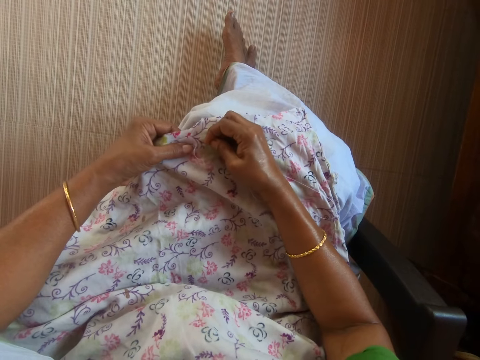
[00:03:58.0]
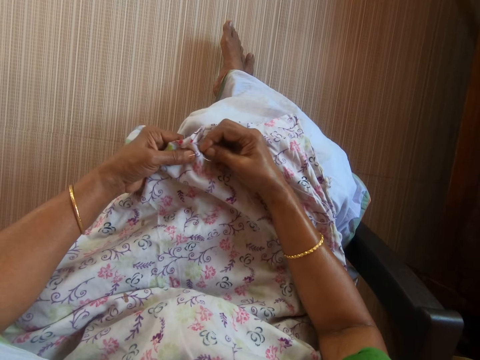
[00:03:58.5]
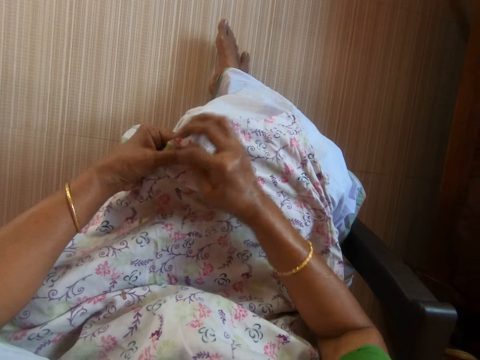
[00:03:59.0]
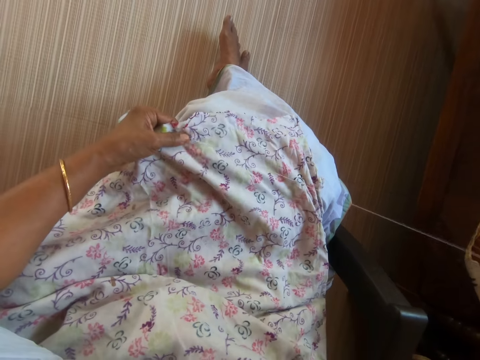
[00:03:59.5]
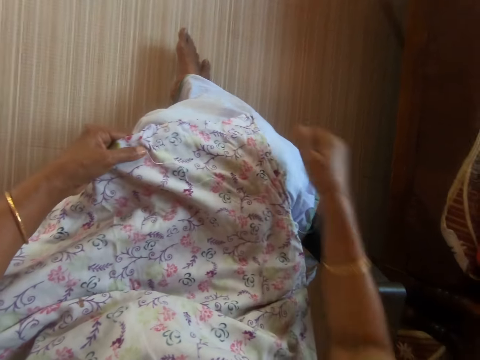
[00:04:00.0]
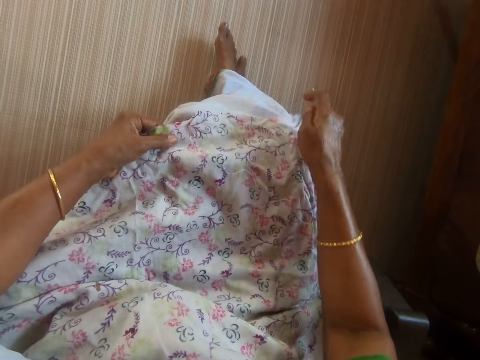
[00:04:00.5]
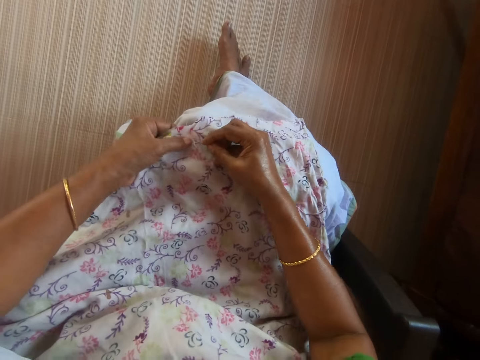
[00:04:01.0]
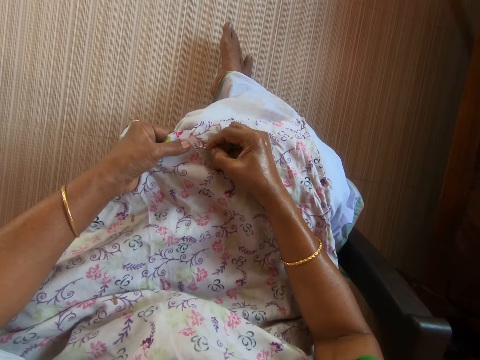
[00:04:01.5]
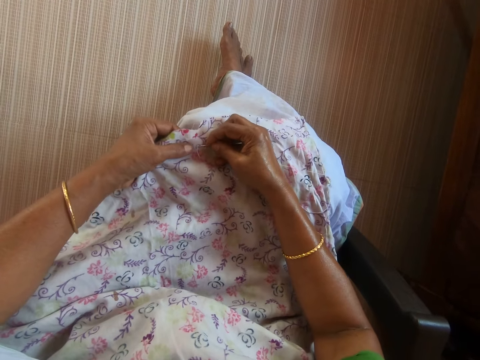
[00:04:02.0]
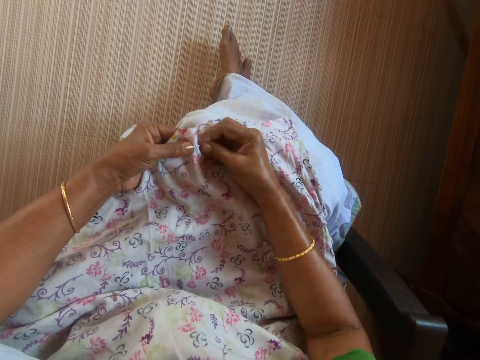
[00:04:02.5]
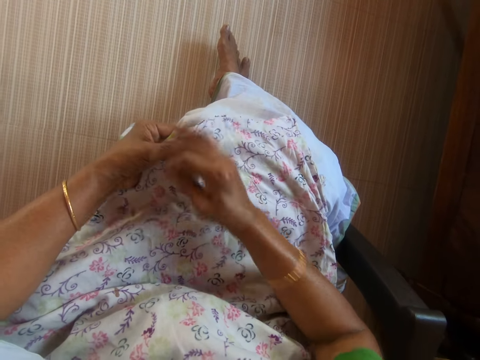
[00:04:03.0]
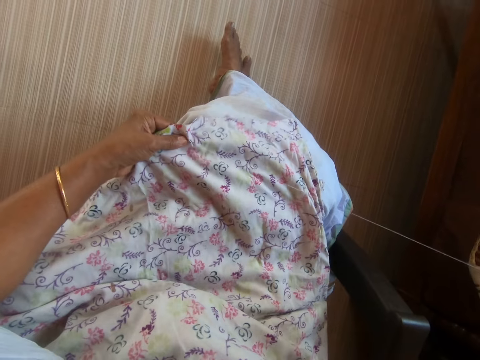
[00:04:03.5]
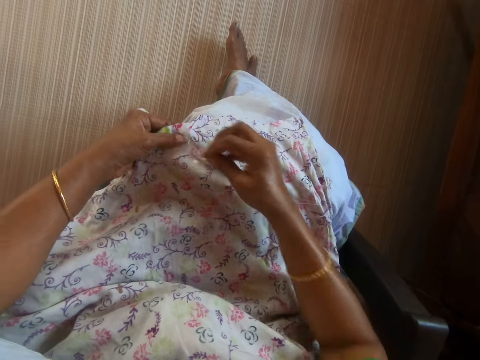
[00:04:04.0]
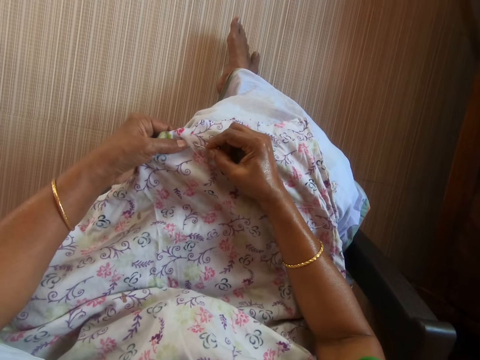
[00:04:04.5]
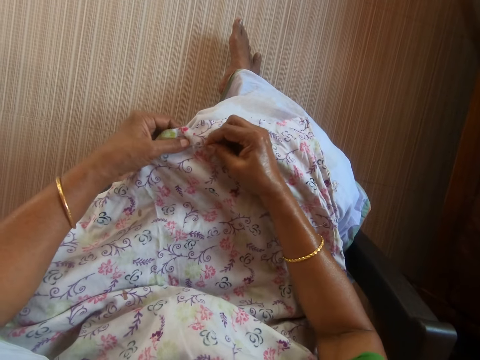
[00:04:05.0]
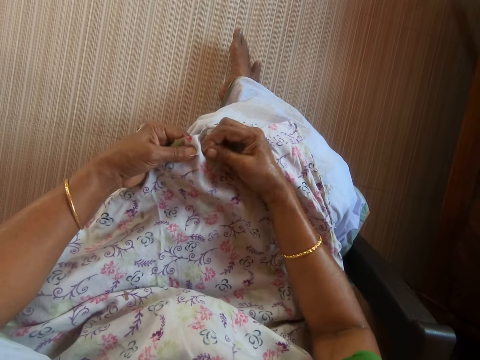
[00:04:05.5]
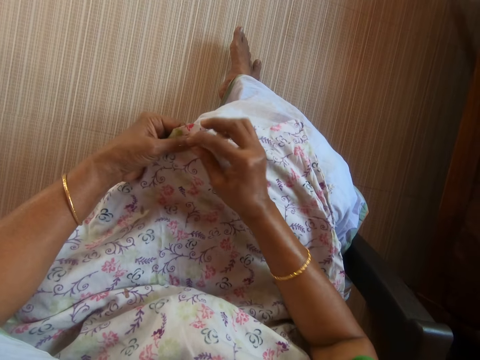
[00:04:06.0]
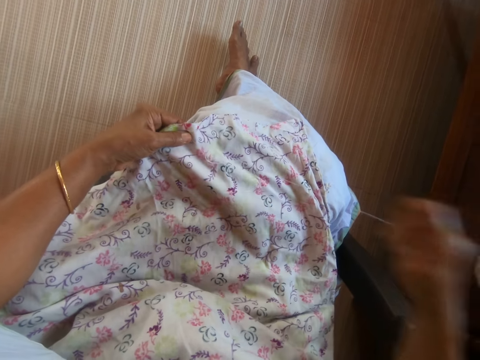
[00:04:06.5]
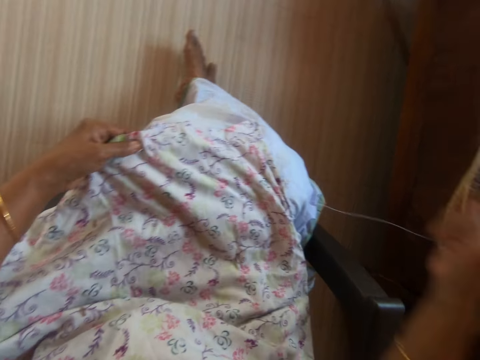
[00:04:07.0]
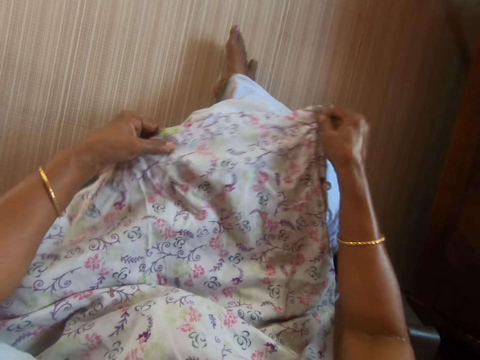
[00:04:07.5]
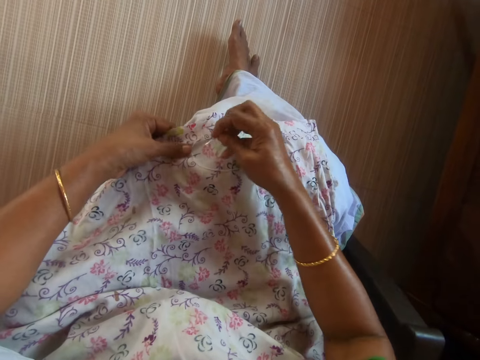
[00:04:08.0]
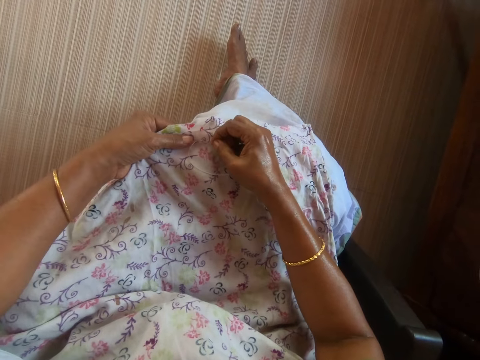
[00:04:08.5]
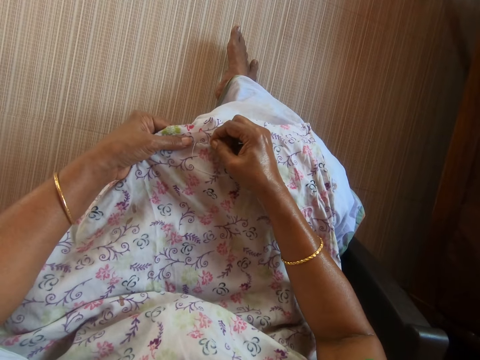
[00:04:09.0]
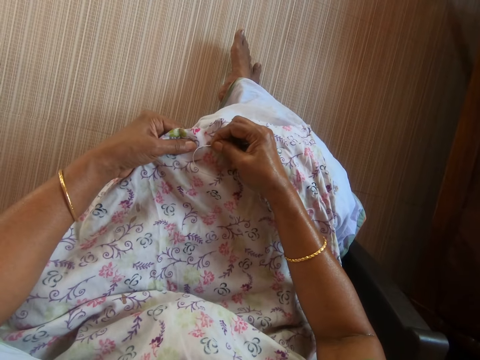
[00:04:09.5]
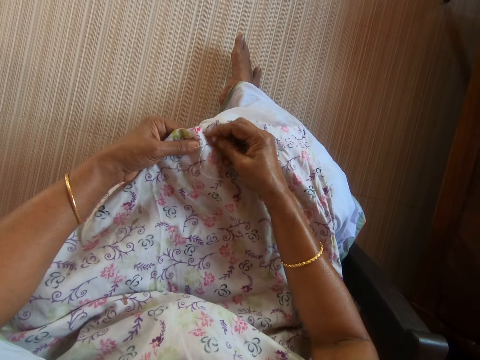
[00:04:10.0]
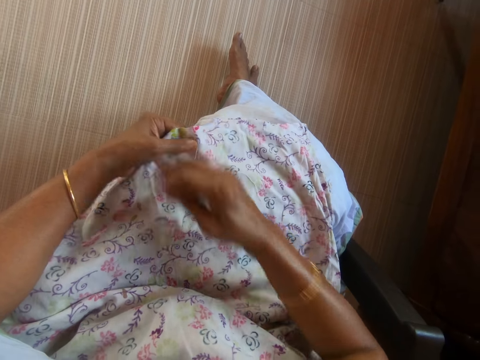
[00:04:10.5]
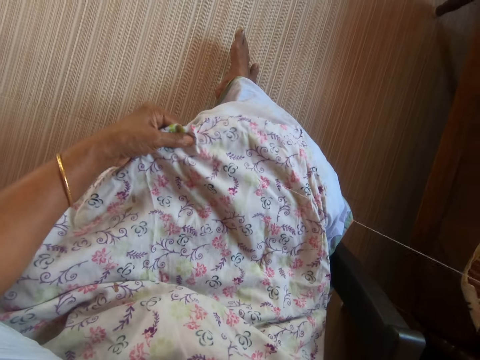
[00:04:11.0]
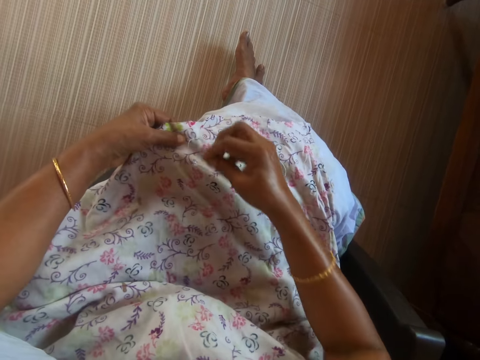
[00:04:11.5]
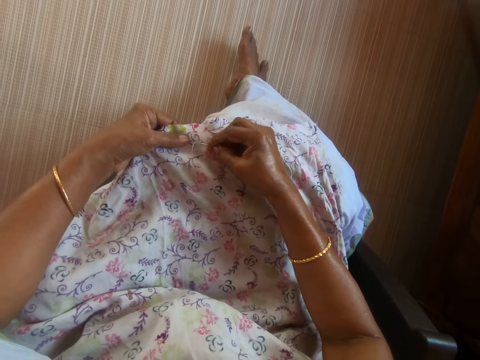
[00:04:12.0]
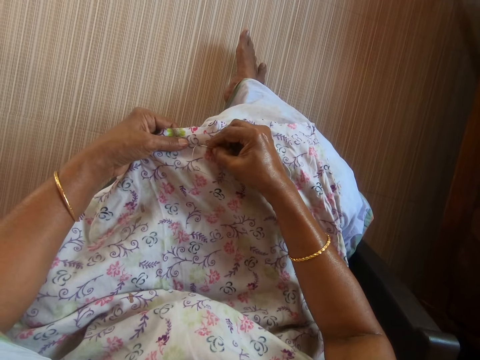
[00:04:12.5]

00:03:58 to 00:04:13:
The camera wearer straightens the fabric on her lap with her right hand. She sews the fabric on her lap with the needle and thread in her right hand. She straightens the fabric on her lap with her right hand. She sews the fabric on her lap with the needle and thread in her right hand.

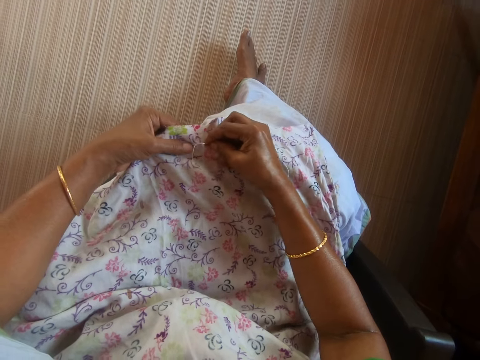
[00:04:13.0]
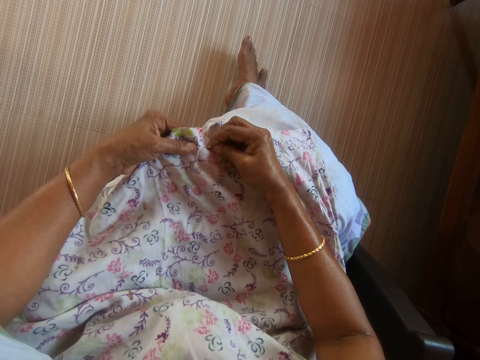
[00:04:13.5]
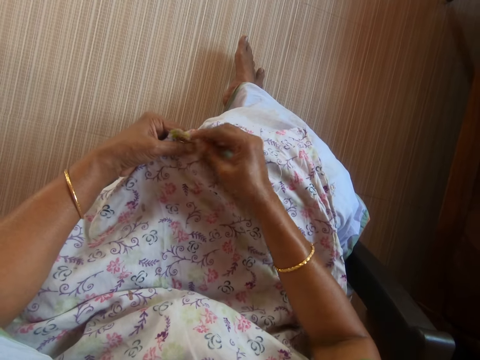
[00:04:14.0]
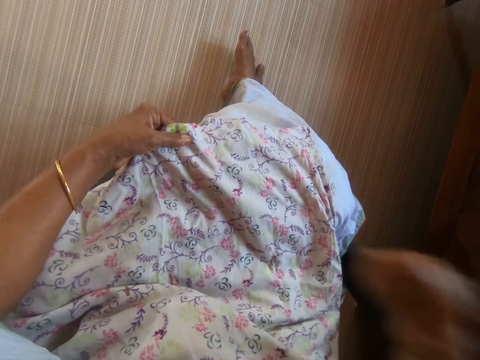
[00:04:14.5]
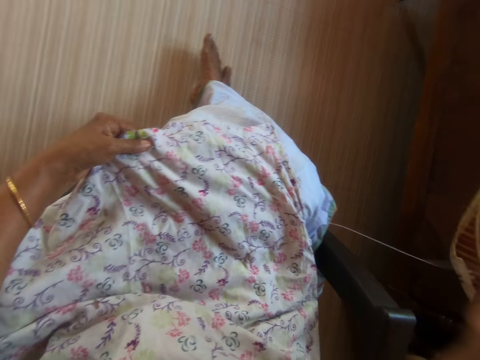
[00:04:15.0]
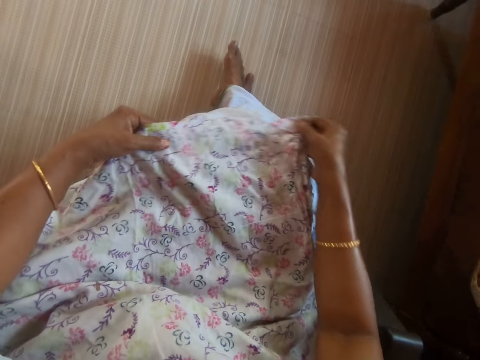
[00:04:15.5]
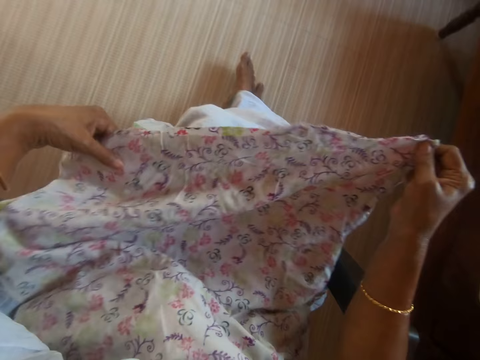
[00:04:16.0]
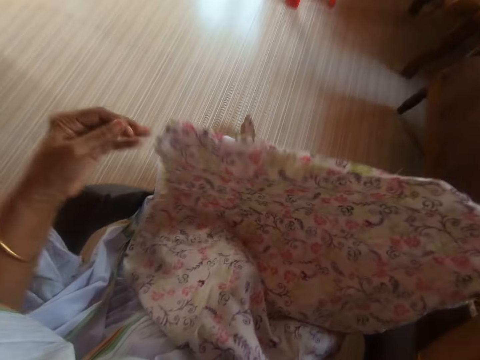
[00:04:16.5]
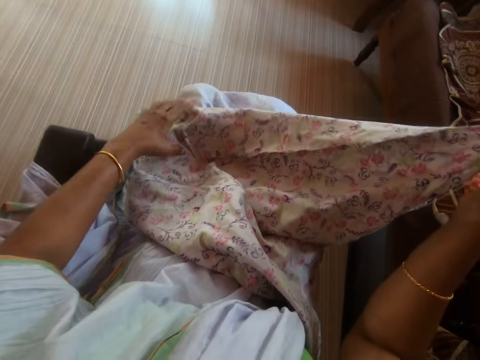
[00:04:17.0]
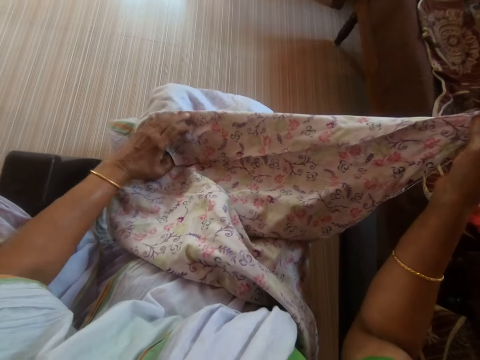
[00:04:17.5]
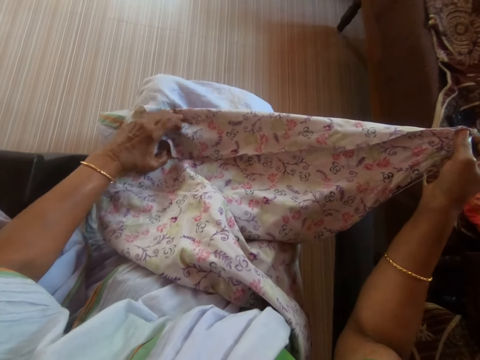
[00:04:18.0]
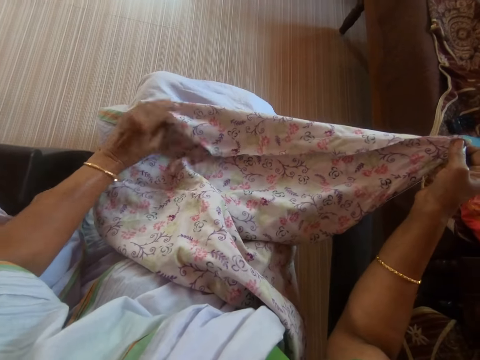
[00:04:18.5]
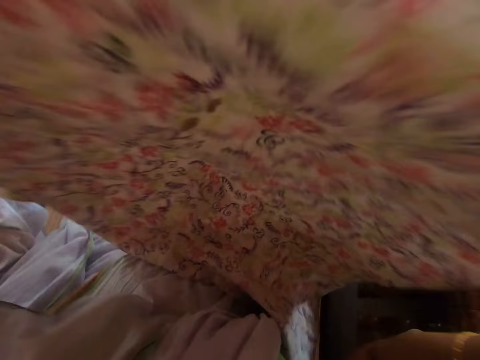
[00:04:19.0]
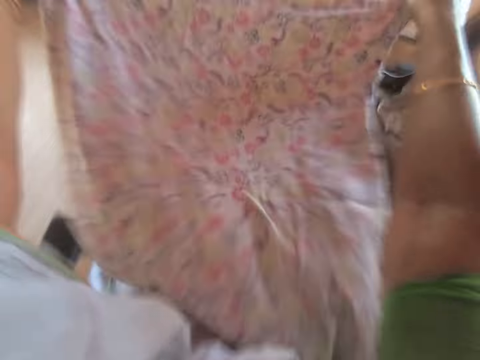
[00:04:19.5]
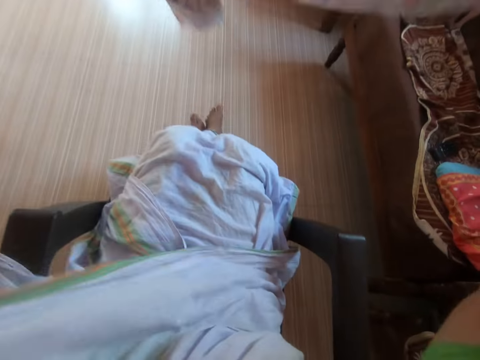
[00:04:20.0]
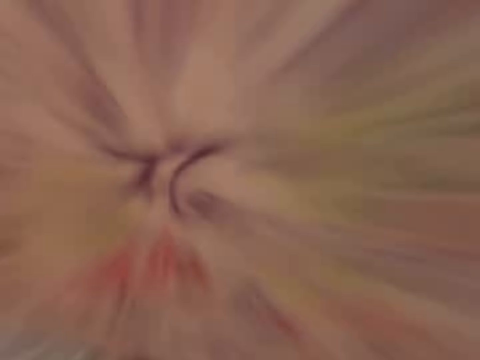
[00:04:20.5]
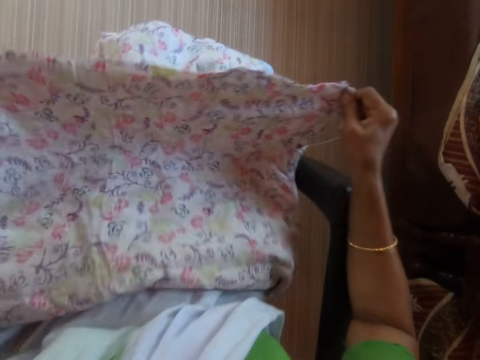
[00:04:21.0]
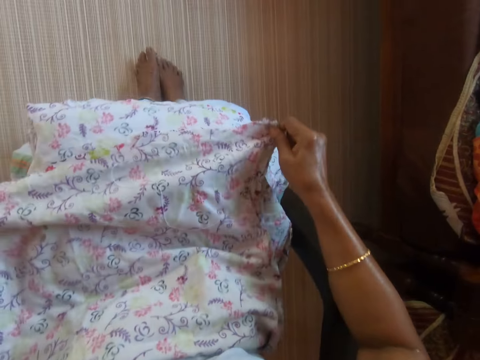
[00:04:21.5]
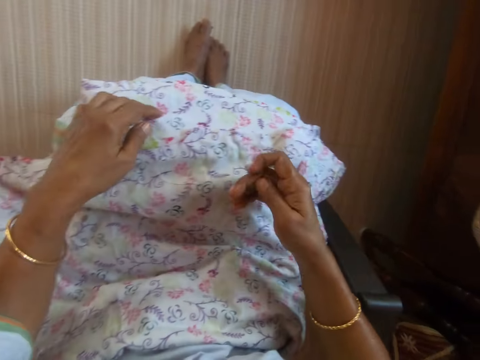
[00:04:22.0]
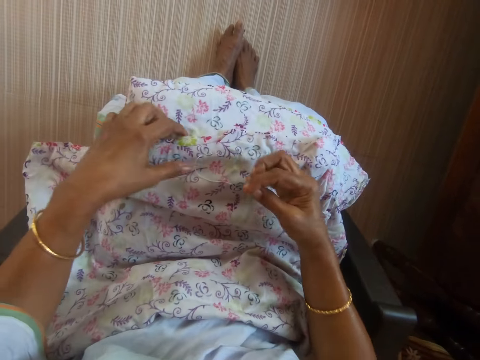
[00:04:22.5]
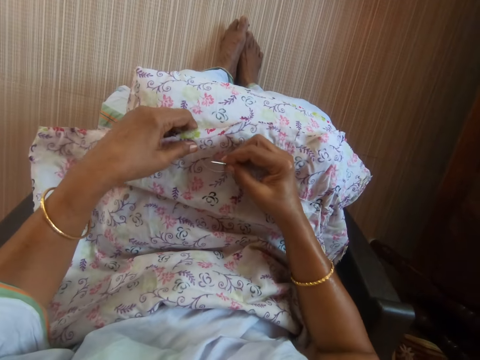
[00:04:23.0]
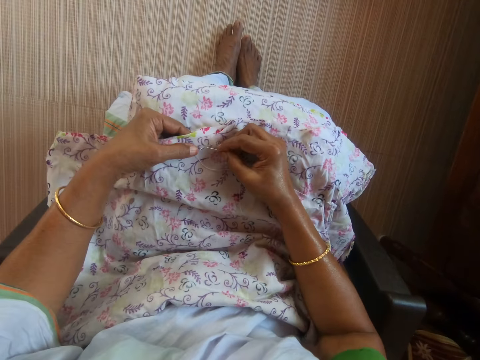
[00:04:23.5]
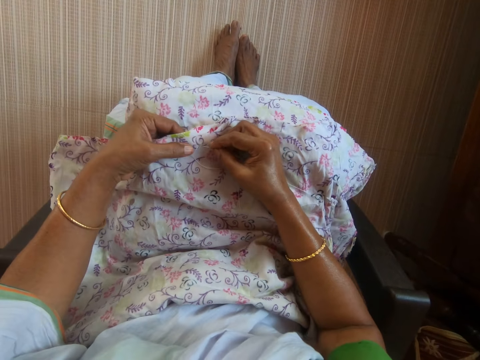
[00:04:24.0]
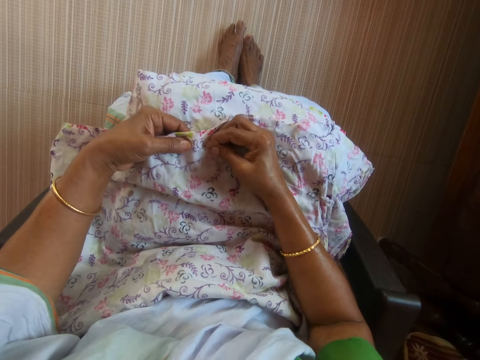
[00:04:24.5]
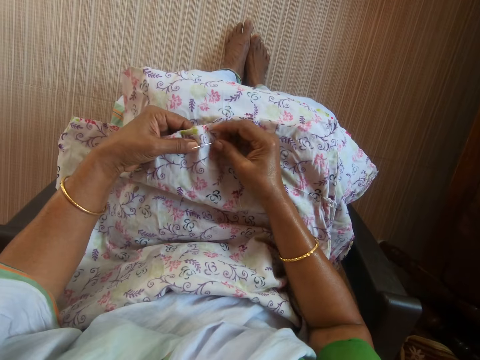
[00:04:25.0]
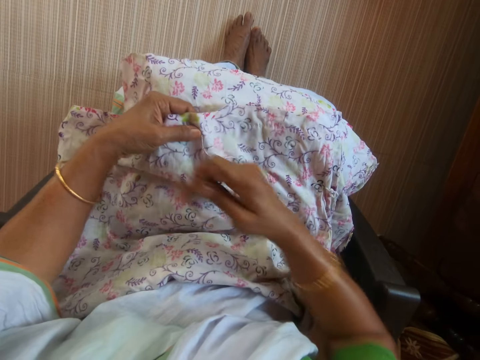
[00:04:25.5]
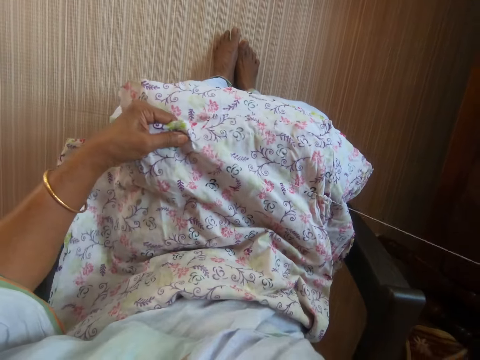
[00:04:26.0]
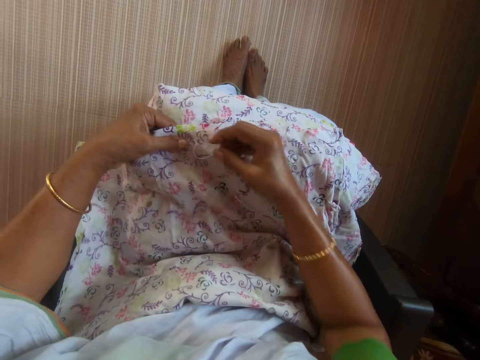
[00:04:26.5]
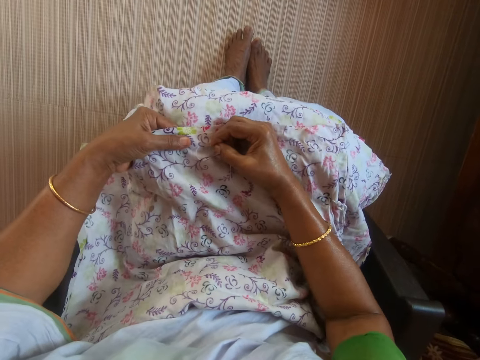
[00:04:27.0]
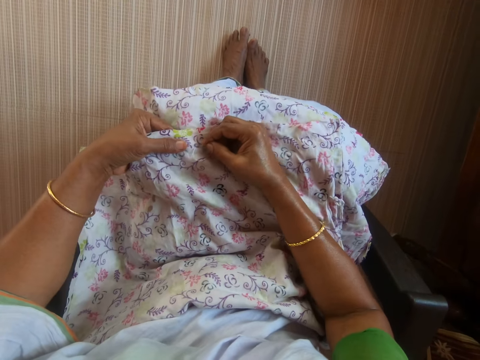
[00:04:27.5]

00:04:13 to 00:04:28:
The camera wearer lifts the fabric from her lap with both hands. She holds the fabric on her lap with her right hand. She touches the cloth. She lifts the fabric from her lap with her left hand. She places the fabric on her lap with both hands. She holds the fabric on her lap with her left hand. She sews the fabric on her lap with the needle and thread in her right hand.
